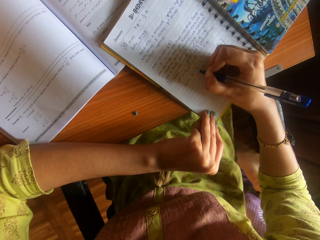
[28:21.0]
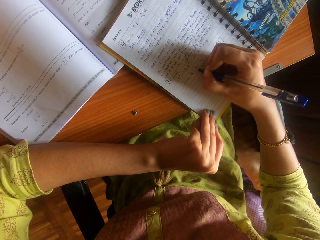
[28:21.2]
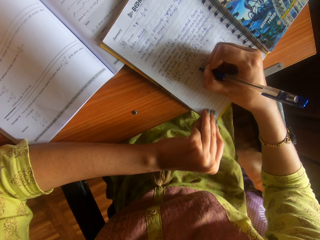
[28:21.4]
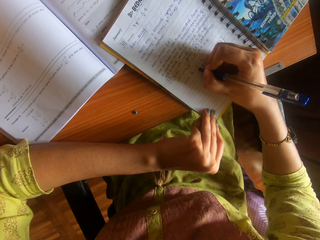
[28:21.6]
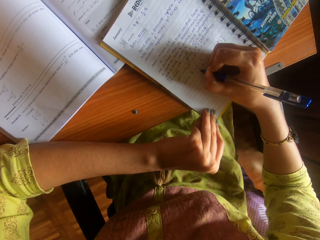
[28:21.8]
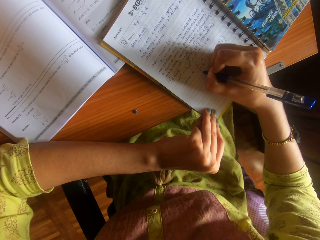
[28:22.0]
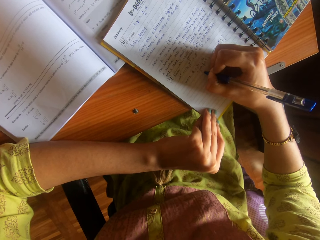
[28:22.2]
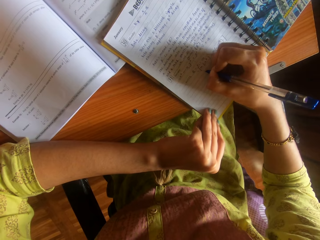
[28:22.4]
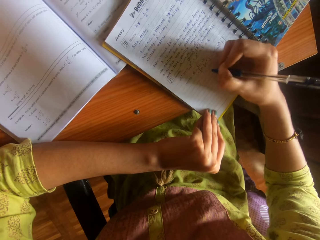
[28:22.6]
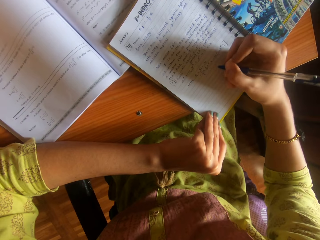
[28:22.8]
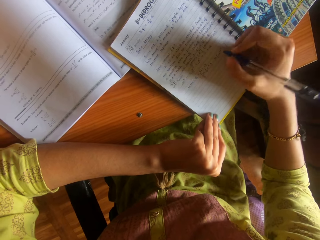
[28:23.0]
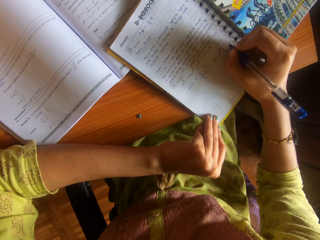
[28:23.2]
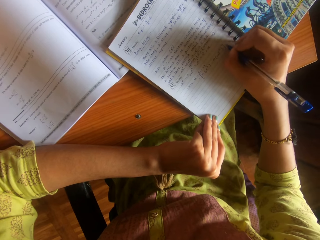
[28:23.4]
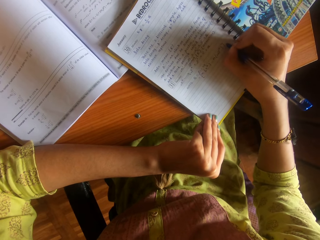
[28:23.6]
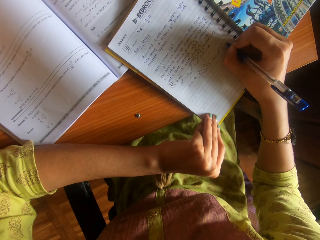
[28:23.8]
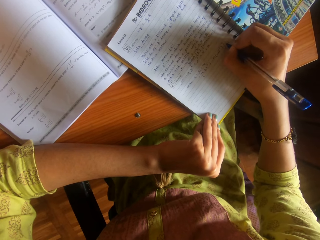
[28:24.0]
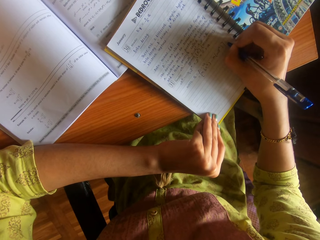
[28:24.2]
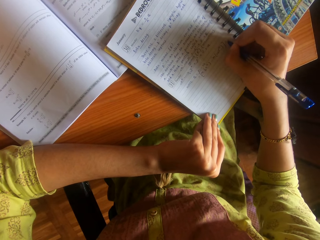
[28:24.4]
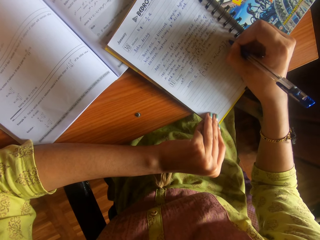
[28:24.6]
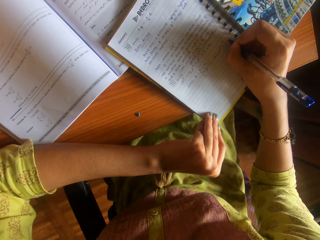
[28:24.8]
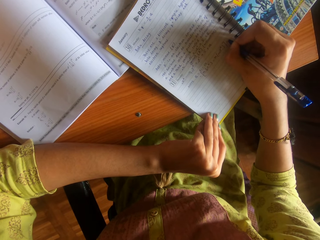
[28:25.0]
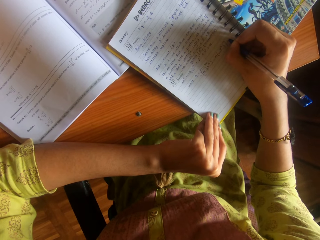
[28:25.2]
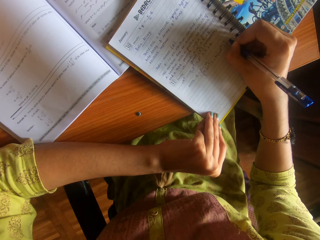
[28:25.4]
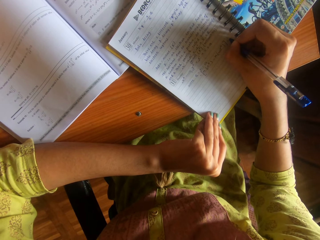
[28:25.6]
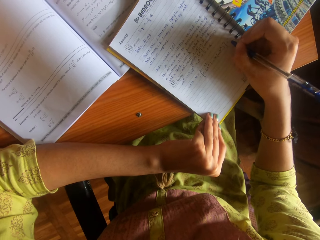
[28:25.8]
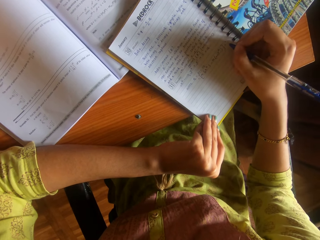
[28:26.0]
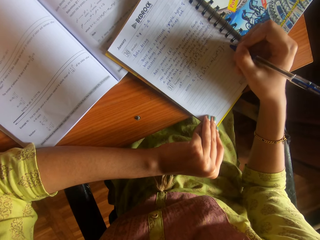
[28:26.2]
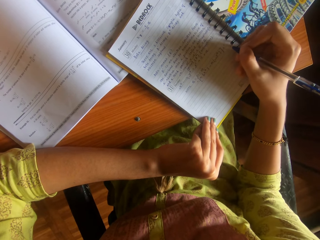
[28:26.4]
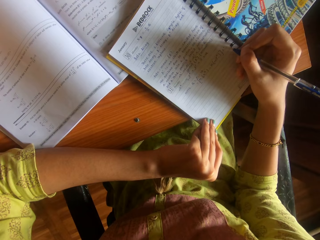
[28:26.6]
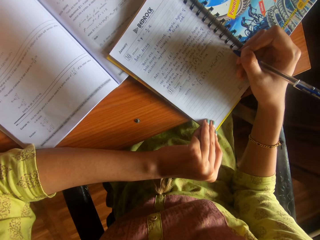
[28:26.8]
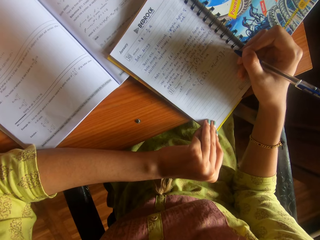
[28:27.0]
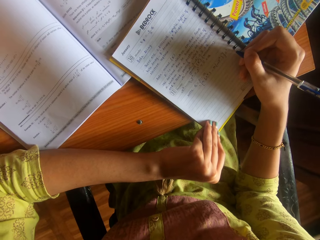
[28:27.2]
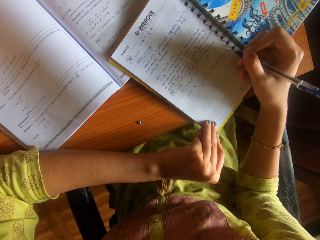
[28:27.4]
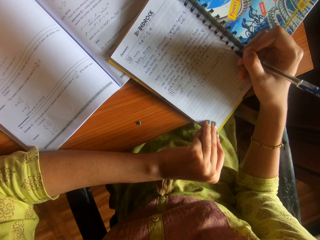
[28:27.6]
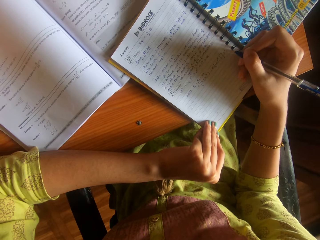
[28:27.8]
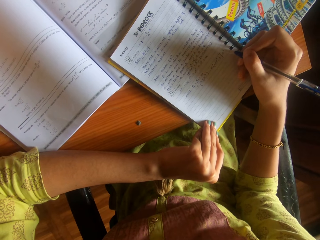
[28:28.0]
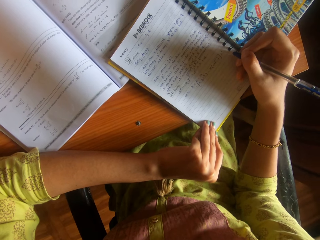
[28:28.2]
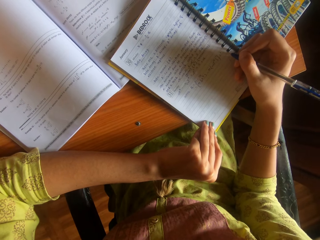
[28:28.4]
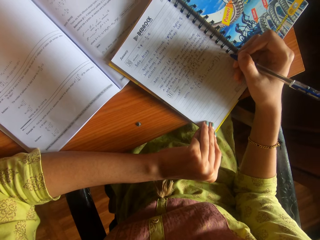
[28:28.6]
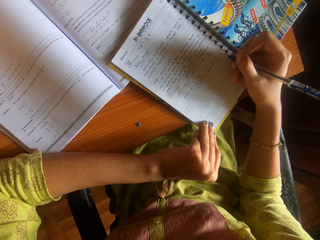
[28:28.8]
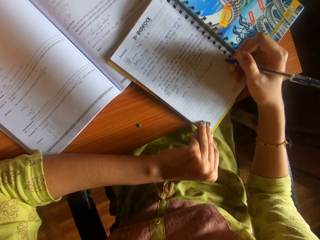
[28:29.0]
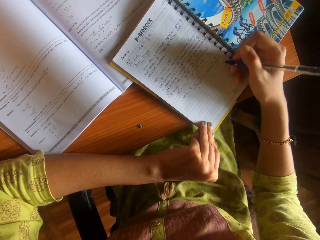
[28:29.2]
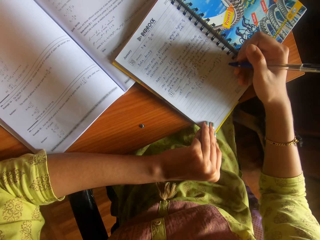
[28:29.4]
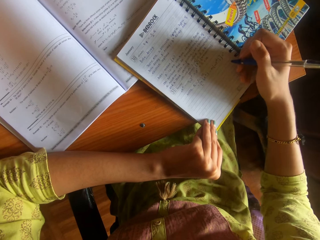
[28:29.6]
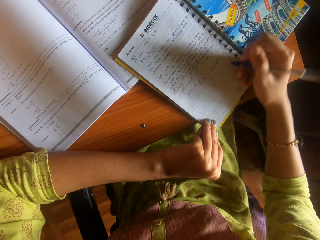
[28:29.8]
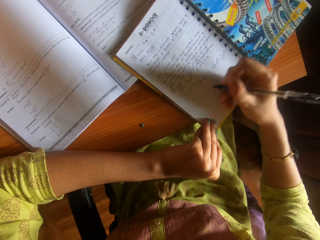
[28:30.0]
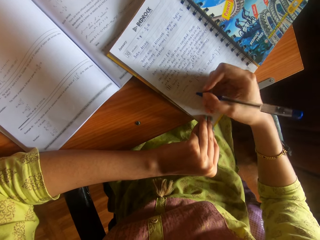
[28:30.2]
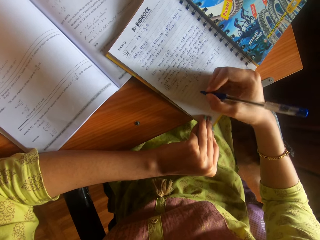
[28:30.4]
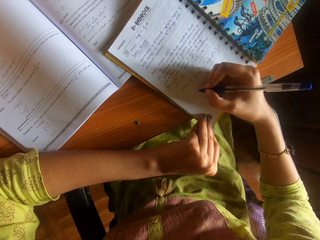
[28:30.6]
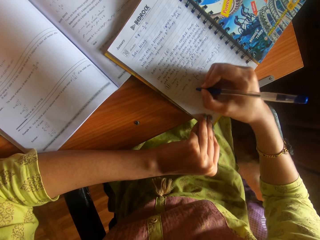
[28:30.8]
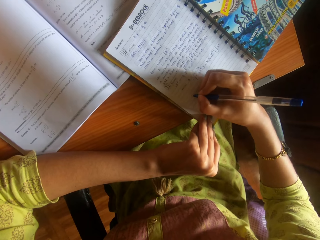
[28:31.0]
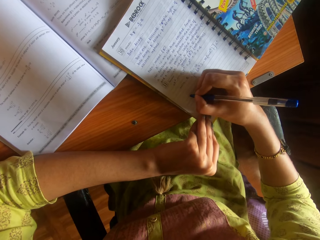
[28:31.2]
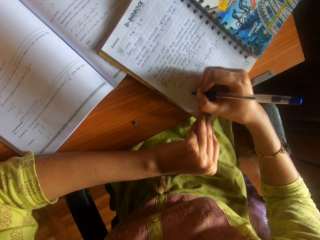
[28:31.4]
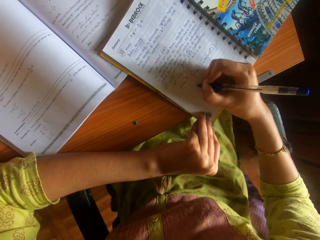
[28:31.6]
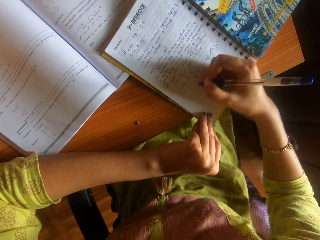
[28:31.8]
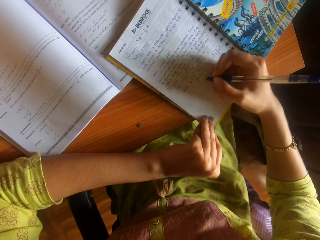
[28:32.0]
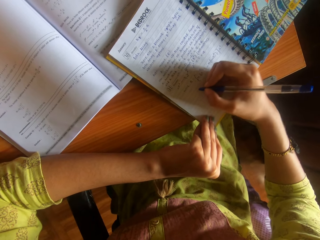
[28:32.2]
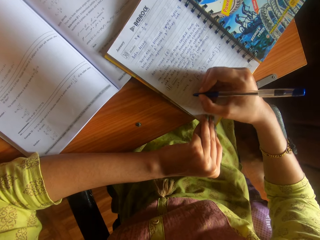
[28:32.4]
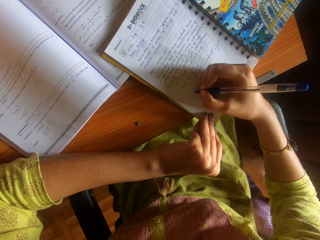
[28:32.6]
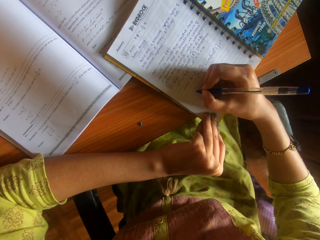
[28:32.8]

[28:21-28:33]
The camera wearer writes the book using a pen. They move the right hand. They write the book using the pen. They stop writing. They move the right hand.

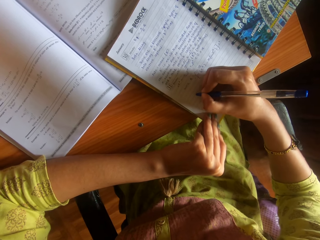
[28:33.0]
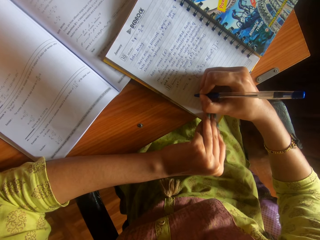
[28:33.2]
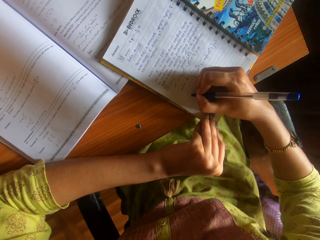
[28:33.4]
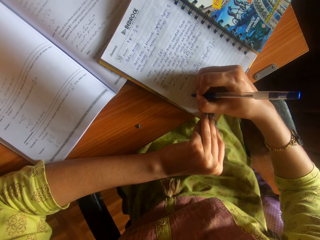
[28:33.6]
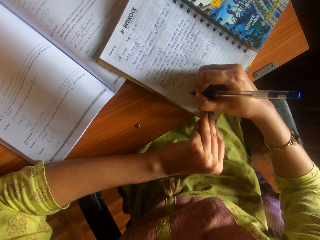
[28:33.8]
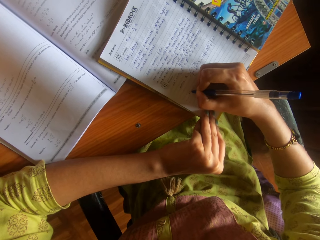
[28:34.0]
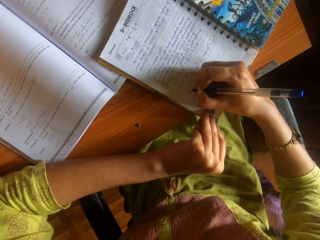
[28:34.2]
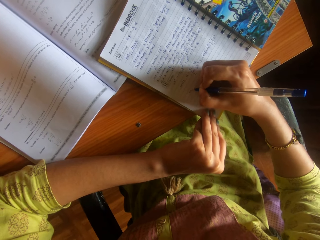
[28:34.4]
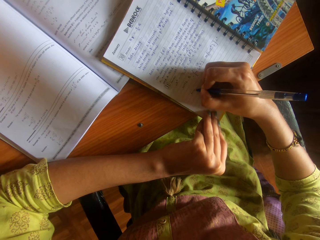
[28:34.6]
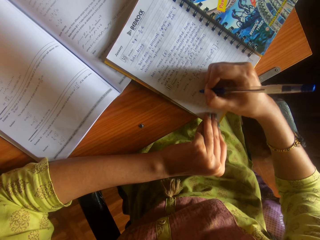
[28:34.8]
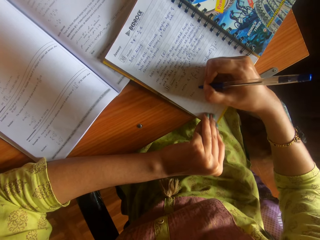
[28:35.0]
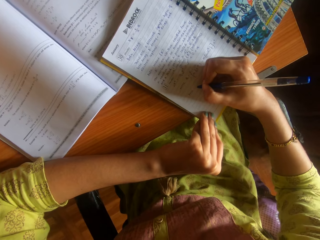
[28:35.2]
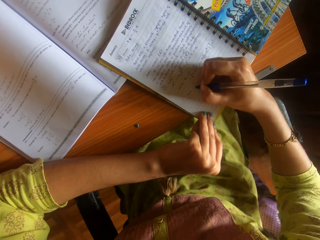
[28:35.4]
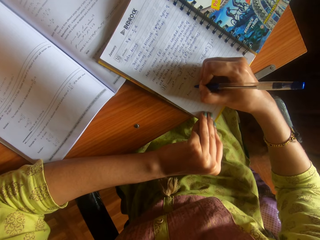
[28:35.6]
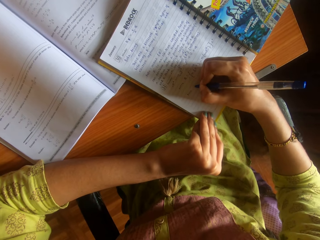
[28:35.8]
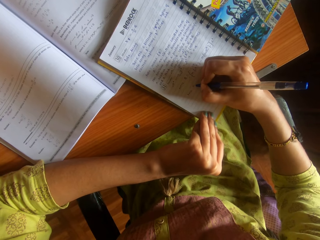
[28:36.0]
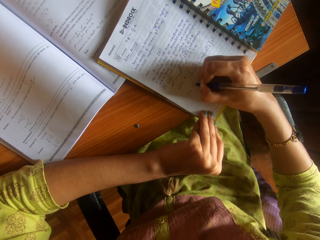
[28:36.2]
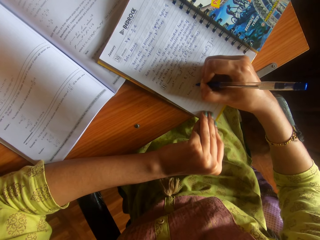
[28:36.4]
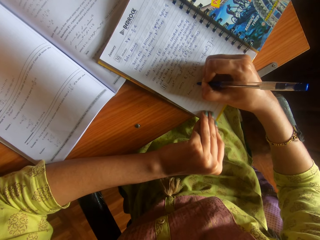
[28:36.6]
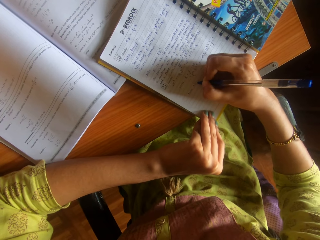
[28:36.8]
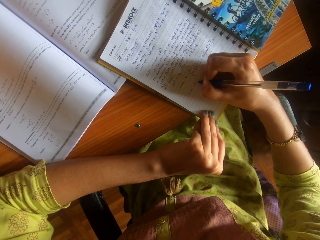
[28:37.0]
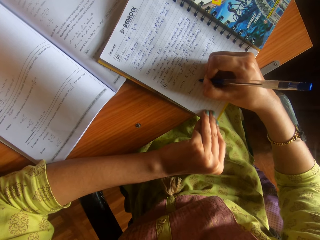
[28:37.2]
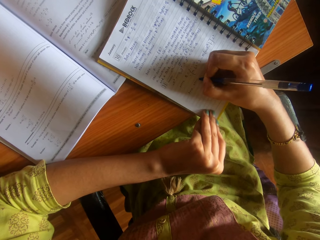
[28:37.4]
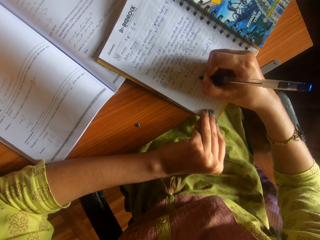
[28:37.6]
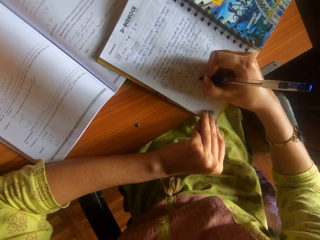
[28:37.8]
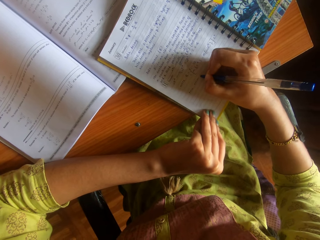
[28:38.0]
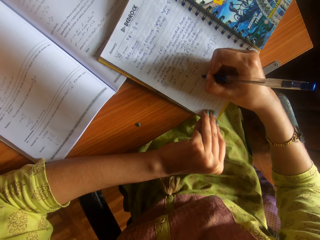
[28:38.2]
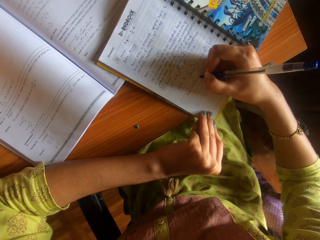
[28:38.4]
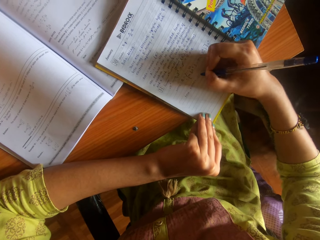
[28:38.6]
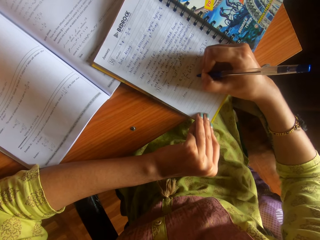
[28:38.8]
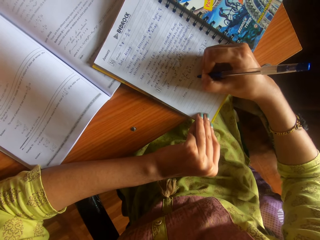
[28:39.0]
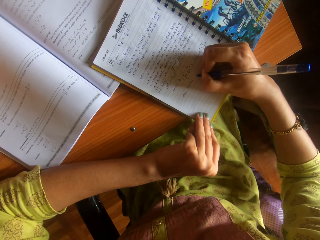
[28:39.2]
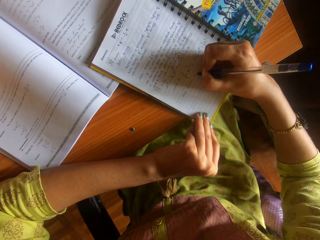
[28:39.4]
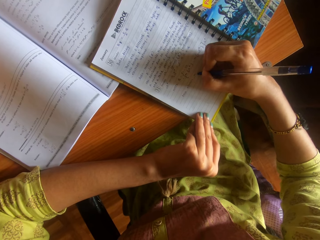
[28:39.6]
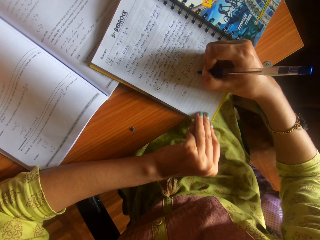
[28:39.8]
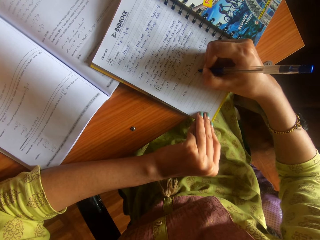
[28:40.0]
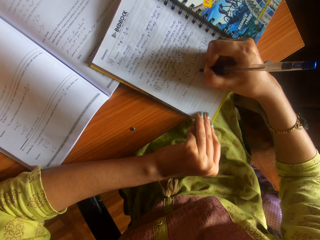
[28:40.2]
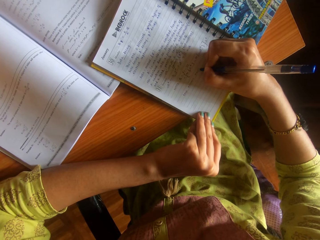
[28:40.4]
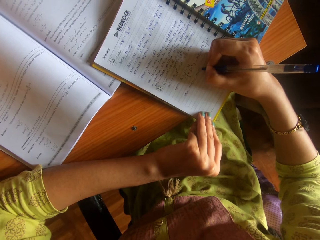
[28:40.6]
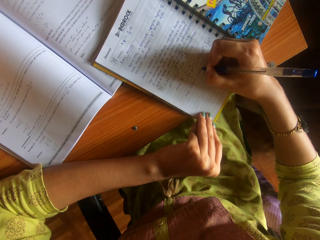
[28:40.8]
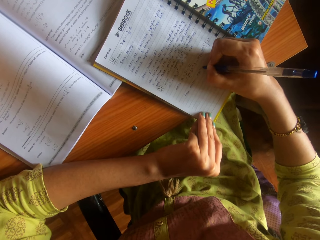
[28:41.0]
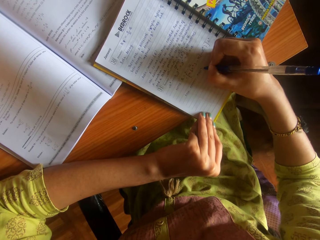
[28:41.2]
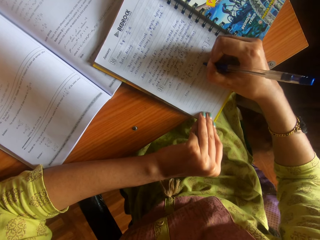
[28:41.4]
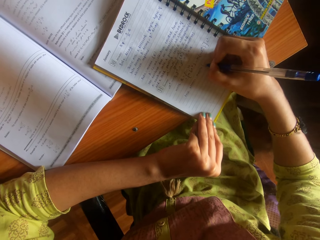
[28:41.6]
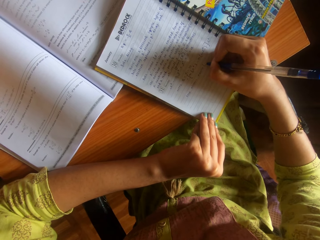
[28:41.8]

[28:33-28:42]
The camera wearer writes the book using a pen.
